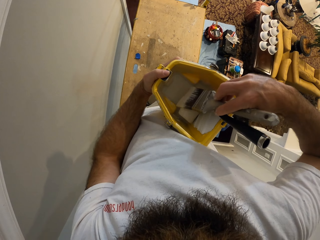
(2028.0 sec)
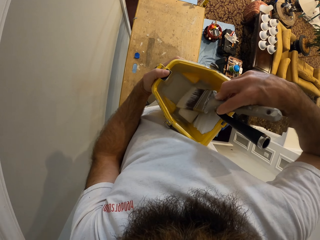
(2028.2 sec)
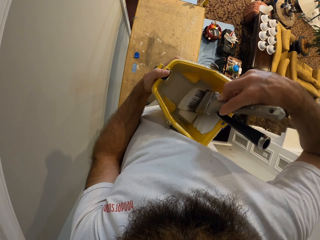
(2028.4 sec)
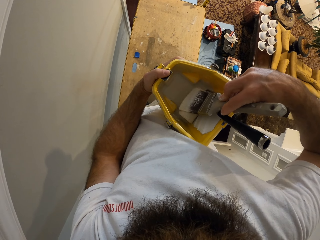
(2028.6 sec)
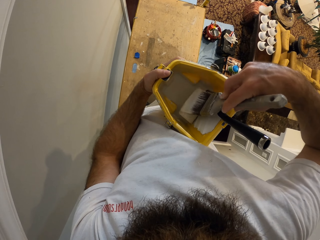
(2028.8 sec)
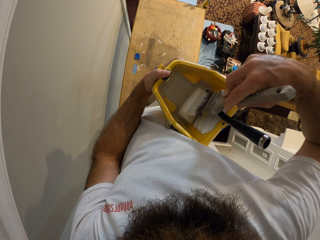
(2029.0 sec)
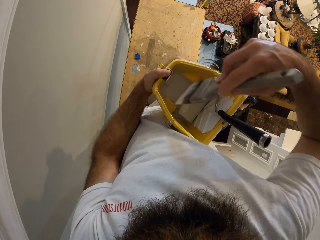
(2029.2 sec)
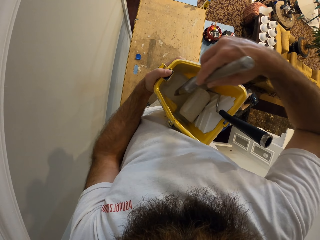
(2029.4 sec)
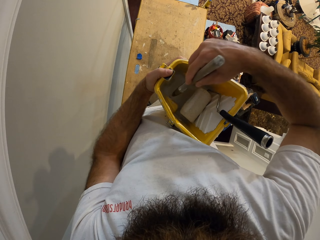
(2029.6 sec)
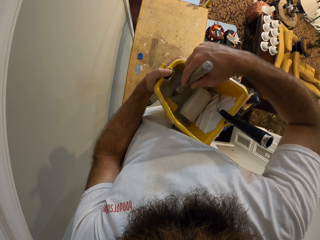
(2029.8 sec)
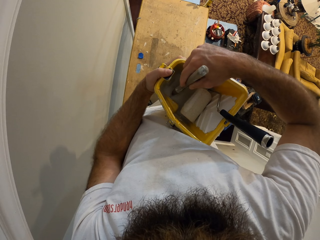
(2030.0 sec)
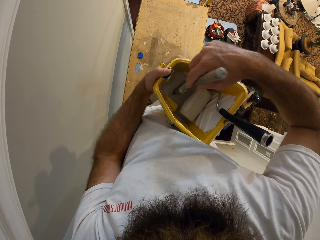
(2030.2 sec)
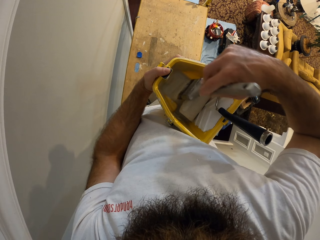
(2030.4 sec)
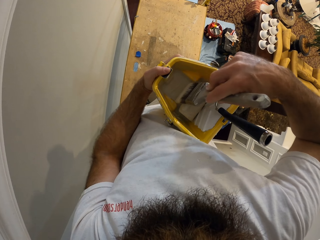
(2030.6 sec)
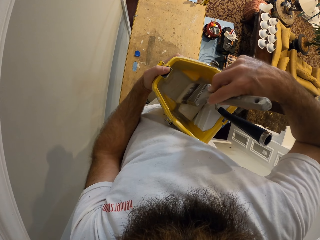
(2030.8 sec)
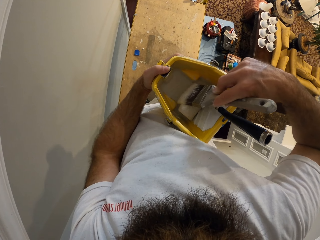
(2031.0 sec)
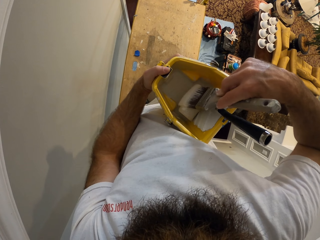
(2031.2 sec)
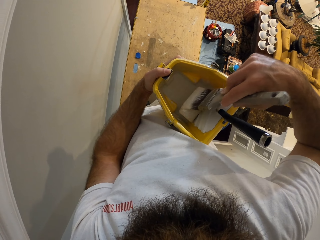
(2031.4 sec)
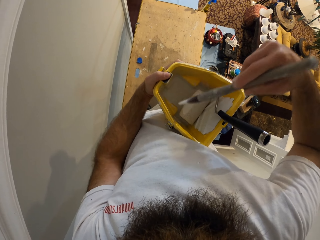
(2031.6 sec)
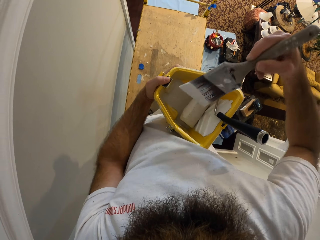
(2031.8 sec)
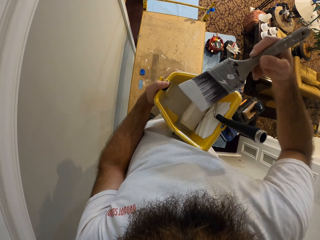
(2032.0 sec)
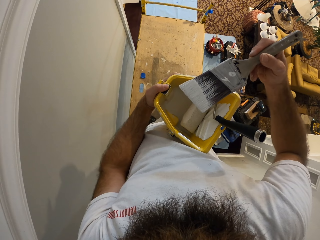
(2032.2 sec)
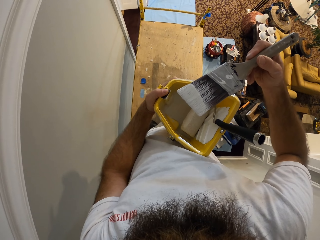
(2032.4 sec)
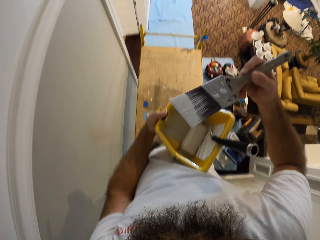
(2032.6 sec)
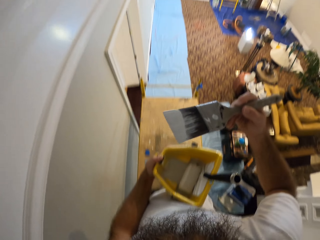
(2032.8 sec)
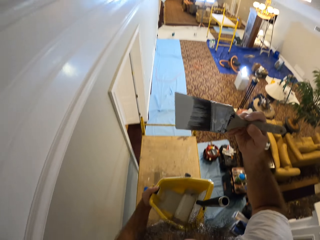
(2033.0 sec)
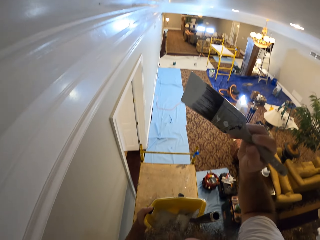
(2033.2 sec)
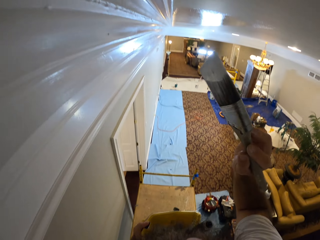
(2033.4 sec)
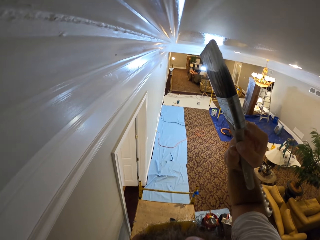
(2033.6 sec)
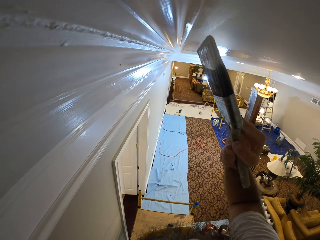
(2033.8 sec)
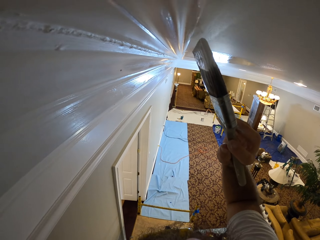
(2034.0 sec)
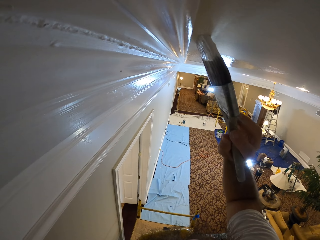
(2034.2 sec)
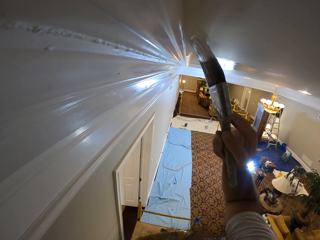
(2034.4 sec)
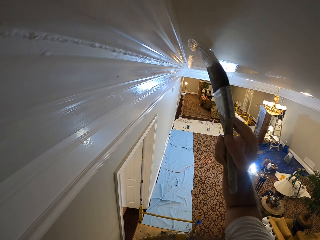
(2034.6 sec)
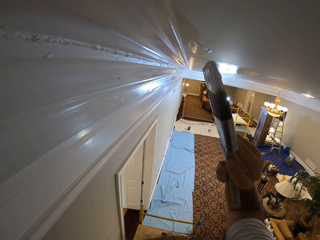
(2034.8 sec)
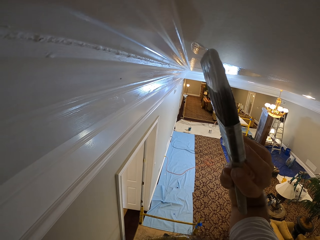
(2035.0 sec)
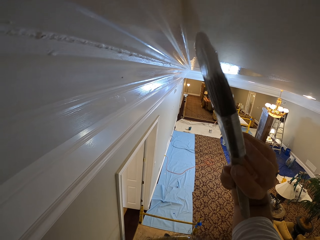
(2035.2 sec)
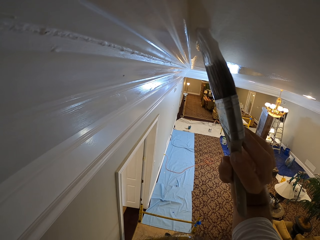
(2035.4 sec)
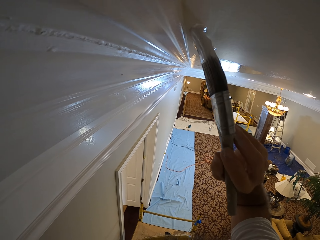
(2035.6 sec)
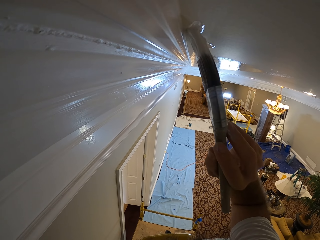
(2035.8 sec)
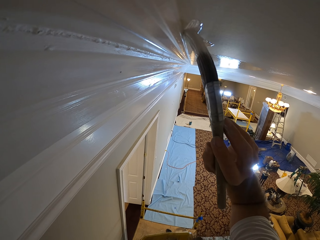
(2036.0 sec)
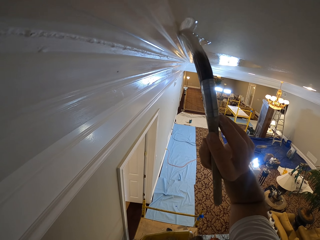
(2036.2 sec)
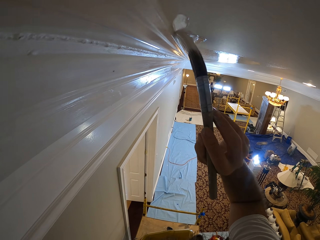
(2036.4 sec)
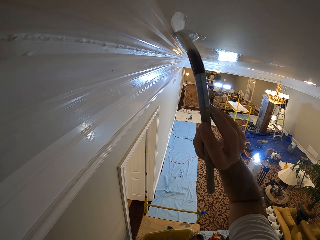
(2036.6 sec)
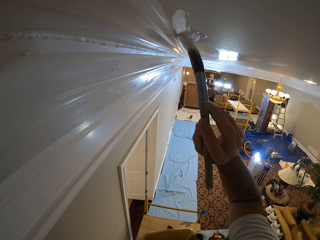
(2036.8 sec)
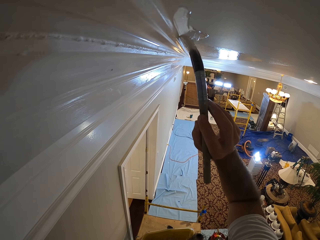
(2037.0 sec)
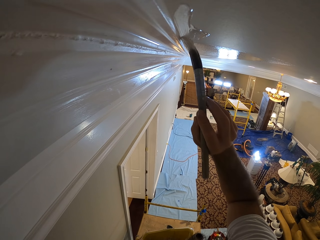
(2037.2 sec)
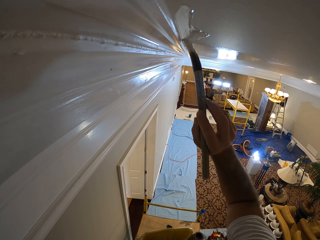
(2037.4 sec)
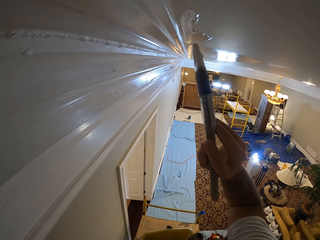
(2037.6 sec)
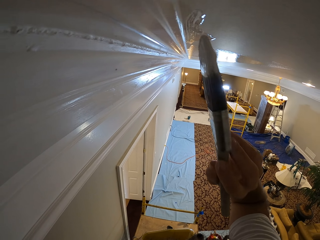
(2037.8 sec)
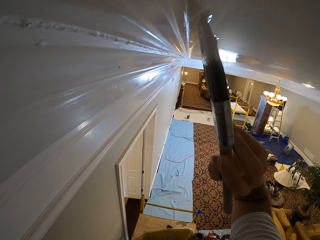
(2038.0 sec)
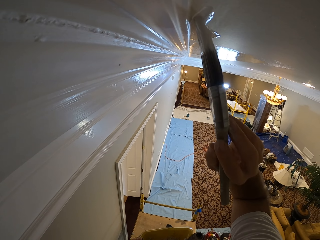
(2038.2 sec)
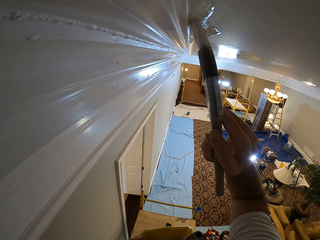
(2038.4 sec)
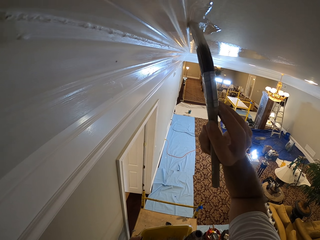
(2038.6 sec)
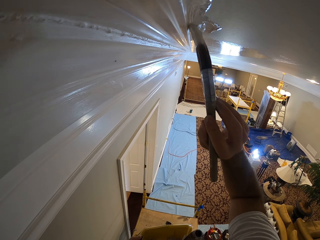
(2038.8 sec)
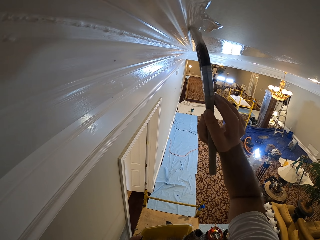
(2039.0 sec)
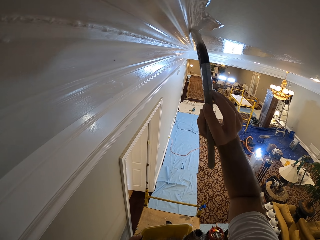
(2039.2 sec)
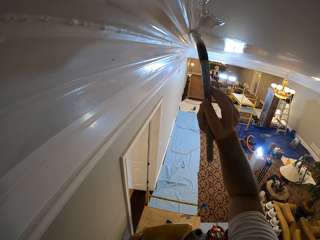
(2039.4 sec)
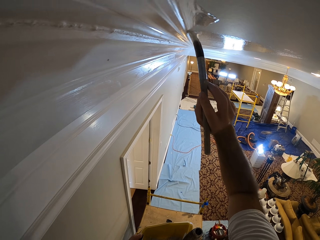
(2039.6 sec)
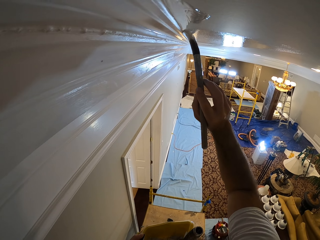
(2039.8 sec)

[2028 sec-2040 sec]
The camera wearer inserts the paintbrush into the paint in the paint container with his right hand. He rubs the paintbrush in his right hand on the roller in the container of paint. He paints the wall of the apartment with the paintbrush in his right hand.

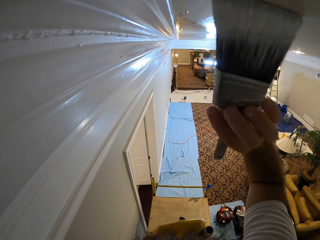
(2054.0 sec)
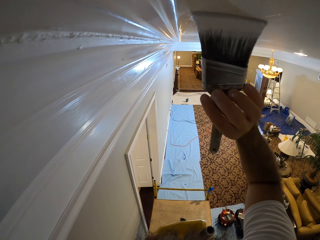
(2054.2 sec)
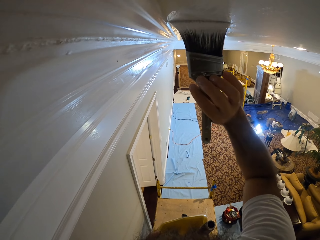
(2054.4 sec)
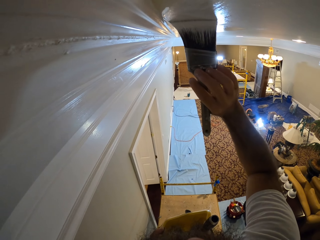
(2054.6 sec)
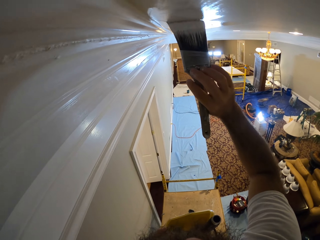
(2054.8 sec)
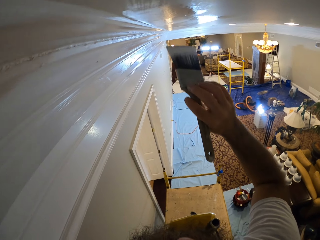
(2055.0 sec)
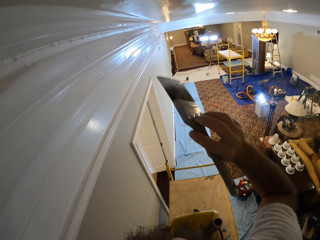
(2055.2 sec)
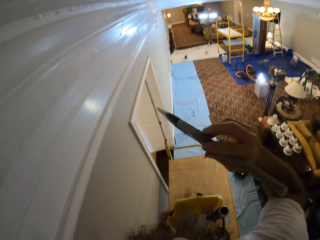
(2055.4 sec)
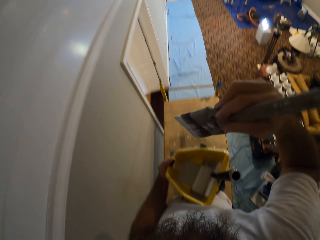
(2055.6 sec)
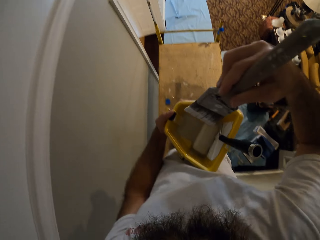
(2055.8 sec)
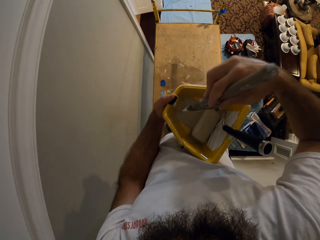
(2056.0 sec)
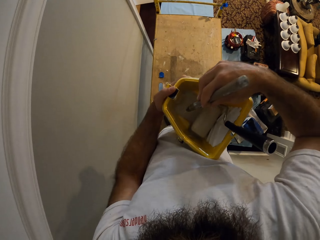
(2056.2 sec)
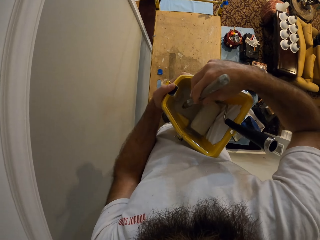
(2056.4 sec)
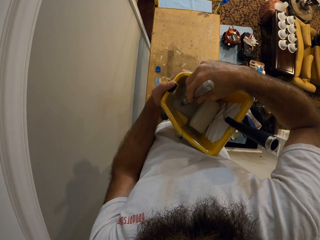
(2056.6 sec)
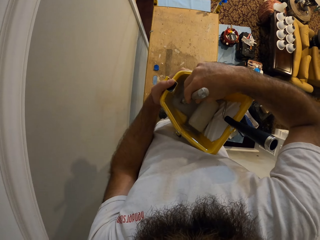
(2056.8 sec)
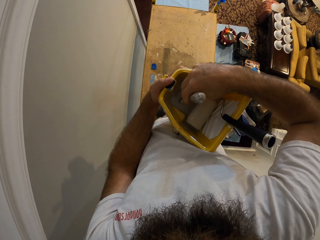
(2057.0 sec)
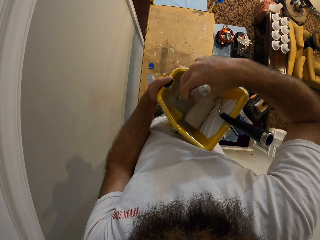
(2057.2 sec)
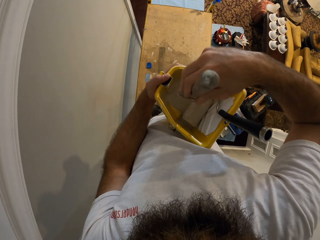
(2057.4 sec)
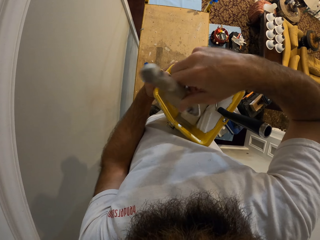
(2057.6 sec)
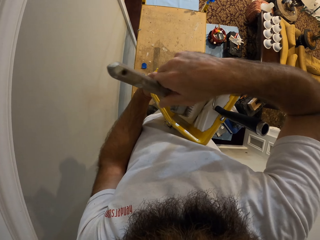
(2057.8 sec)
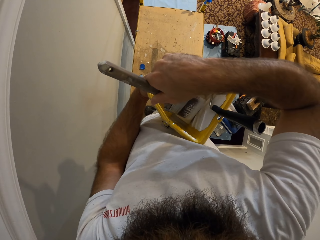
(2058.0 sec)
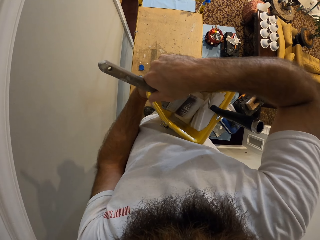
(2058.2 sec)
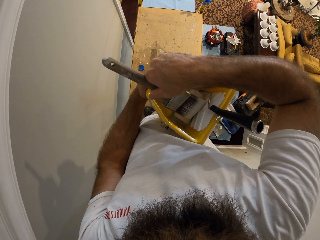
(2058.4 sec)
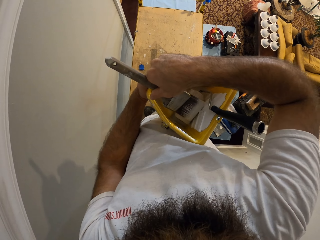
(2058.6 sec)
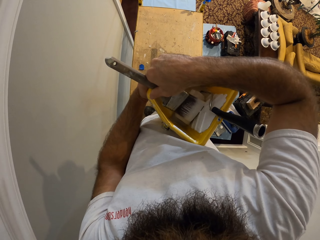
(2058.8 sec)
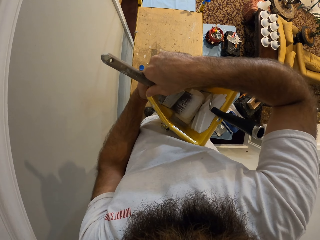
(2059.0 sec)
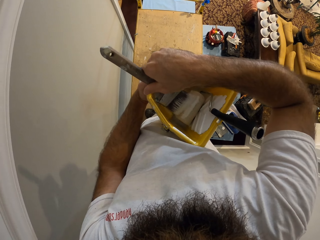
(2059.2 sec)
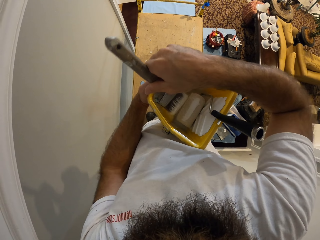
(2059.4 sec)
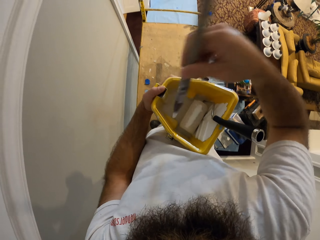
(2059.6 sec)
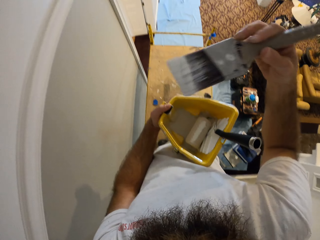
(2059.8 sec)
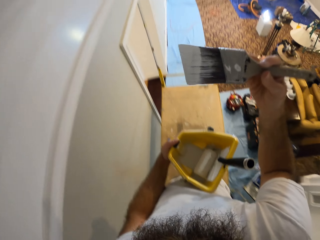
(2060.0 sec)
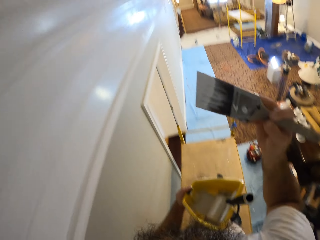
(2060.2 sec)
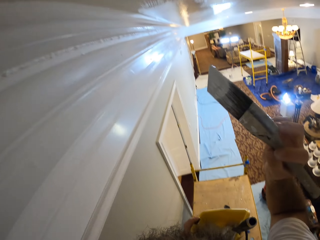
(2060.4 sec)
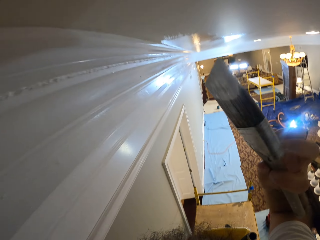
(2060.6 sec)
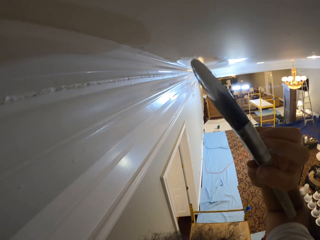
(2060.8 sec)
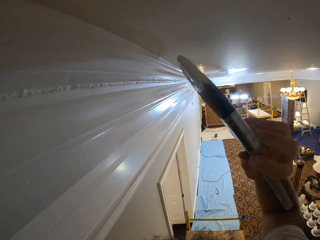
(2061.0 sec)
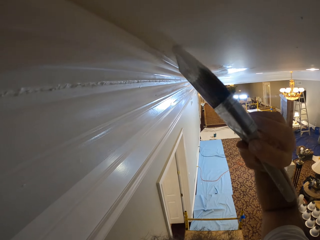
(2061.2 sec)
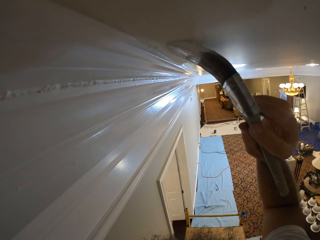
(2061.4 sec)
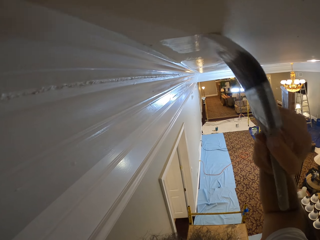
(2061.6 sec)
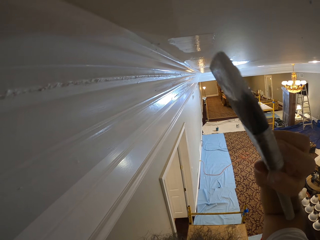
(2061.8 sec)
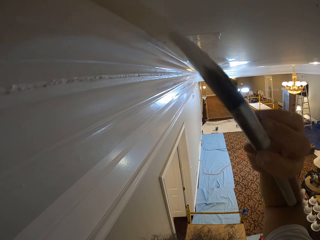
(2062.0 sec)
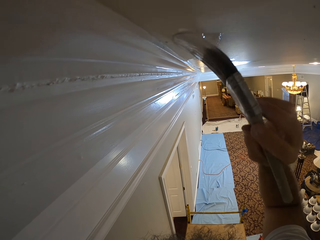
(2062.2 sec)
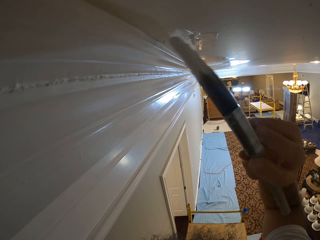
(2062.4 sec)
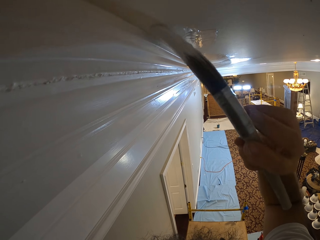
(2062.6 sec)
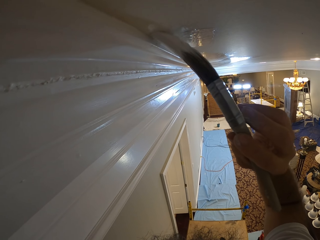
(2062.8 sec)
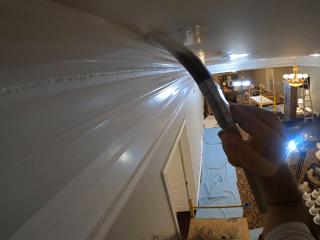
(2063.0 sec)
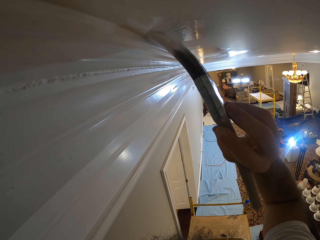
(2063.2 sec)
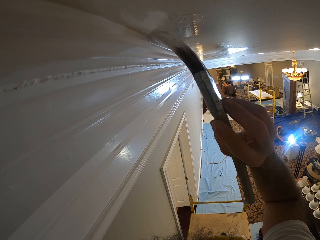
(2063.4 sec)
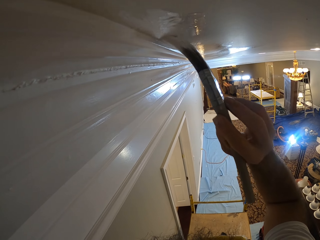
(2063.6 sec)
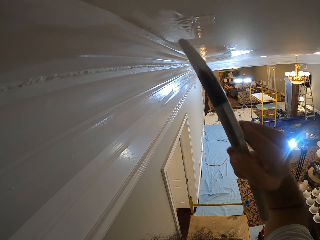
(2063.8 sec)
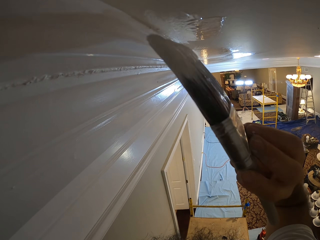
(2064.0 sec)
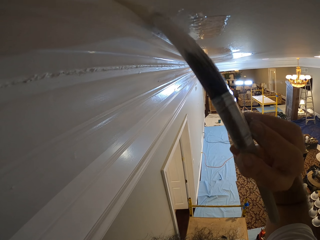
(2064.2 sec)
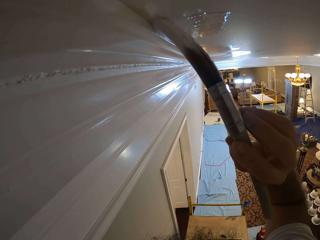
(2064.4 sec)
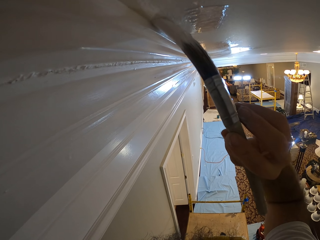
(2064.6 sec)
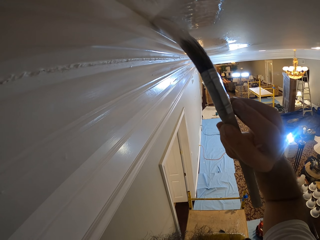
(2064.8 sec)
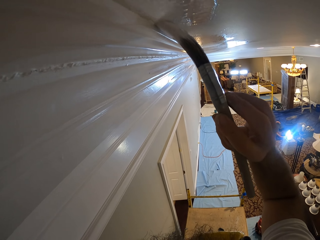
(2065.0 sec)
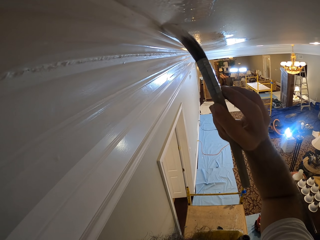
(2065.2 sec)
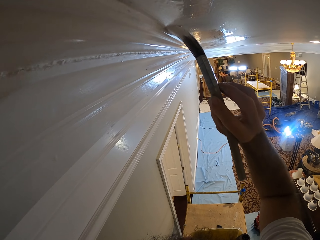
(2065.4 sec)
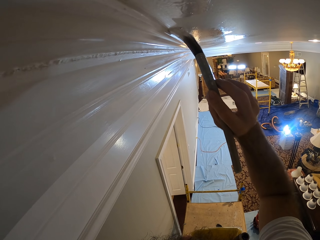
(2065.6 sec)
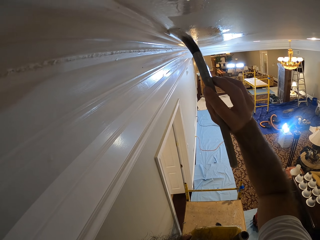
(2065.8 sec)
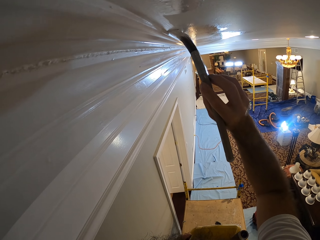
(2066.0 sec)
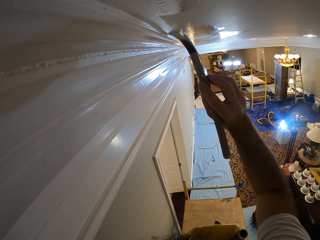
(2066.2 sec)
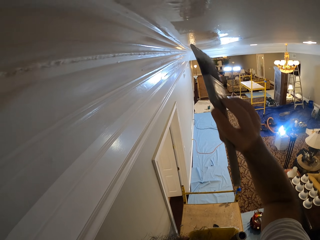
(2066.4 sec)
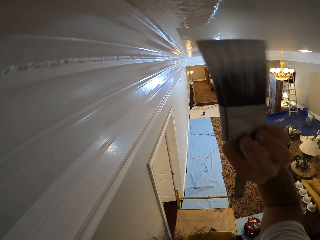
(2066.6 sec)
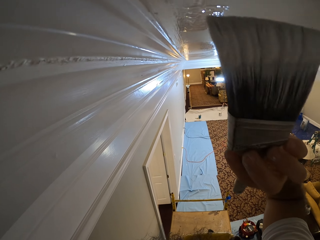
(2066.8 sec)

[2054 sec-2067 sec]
The camera wearer inserts the paintbrush into the paint in the paint container with his right hand. He rubs the paintbrush in his right hand on the roller in the container of paint. He paints the wall of the apartment with the paintbrush in his right hand.
